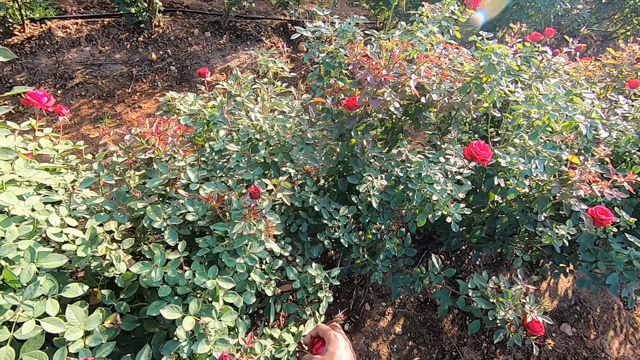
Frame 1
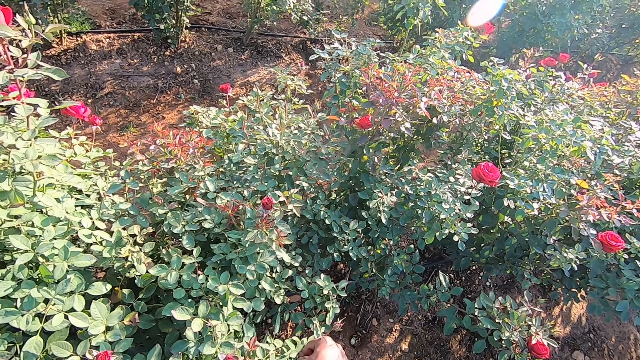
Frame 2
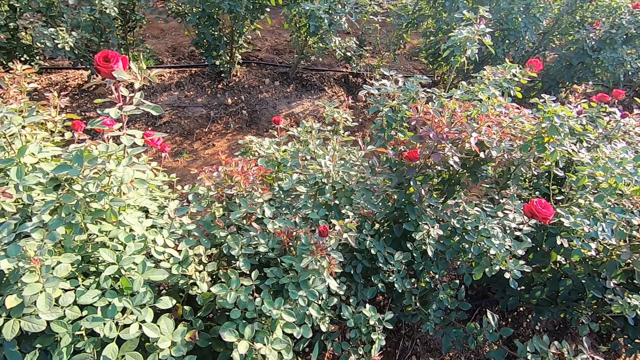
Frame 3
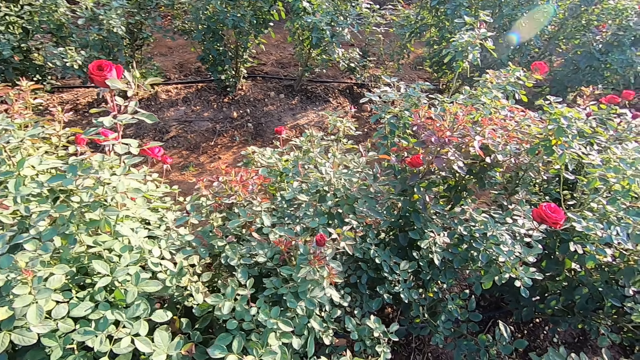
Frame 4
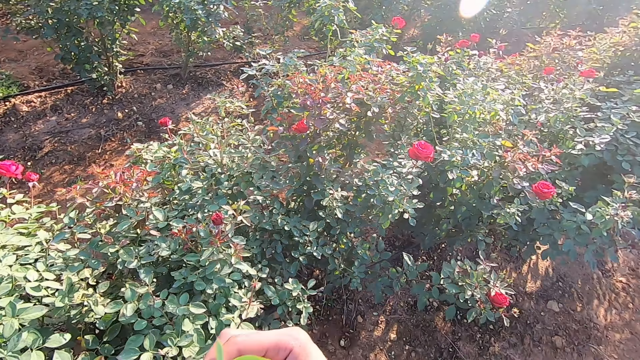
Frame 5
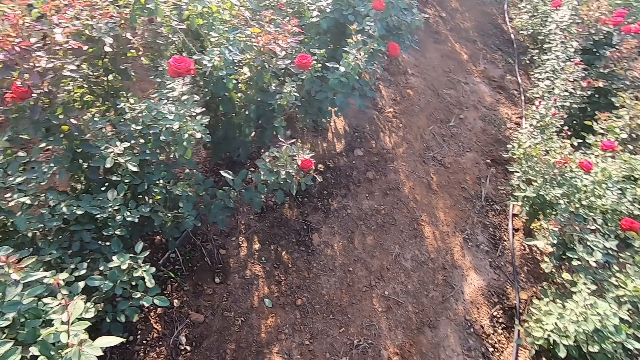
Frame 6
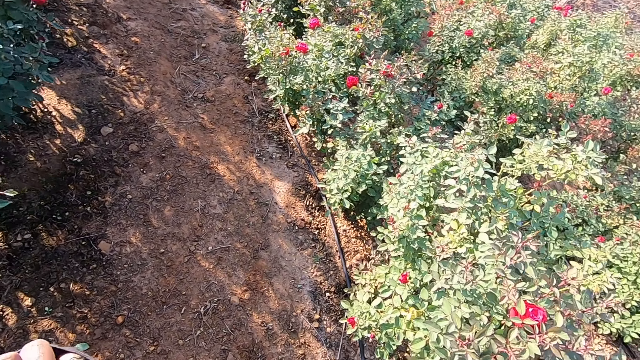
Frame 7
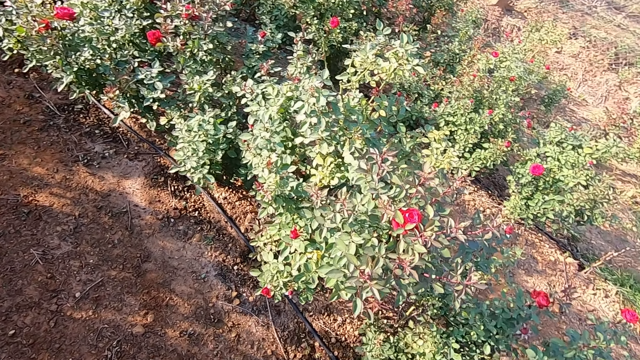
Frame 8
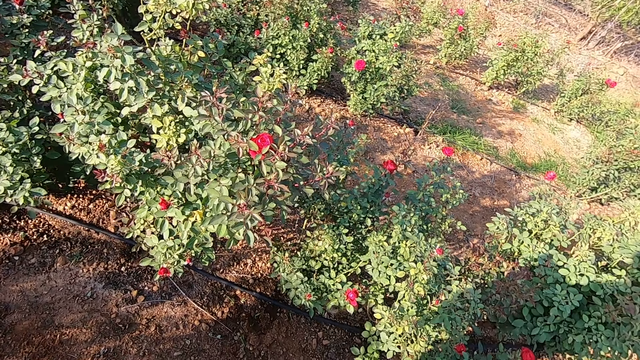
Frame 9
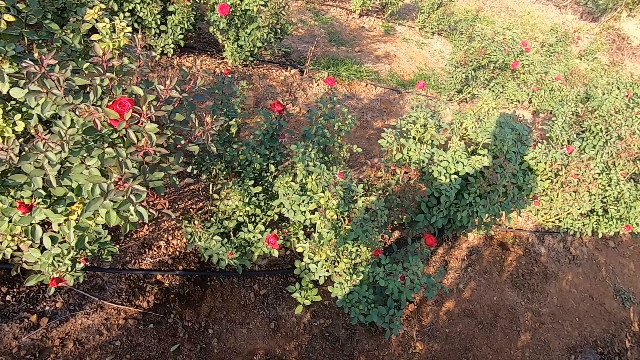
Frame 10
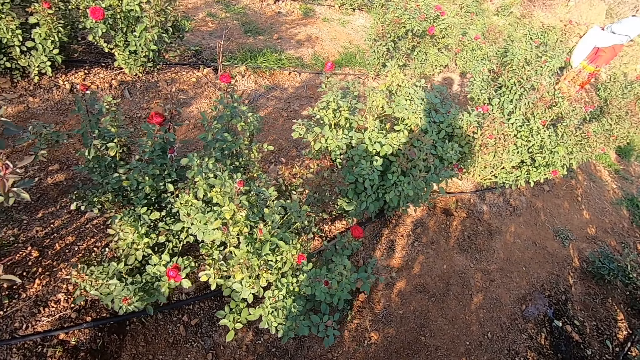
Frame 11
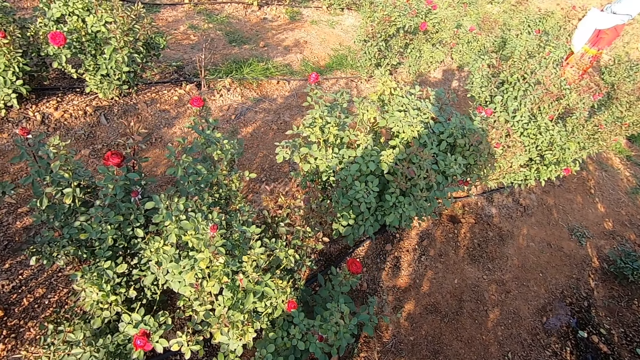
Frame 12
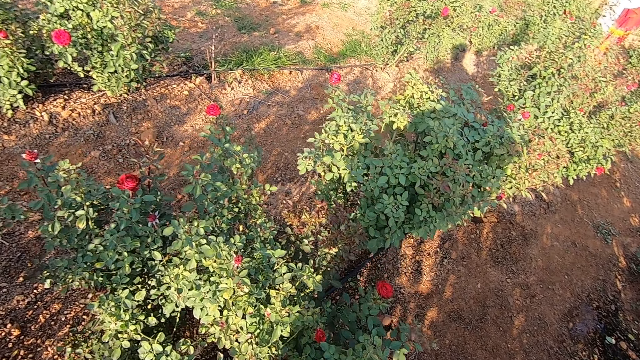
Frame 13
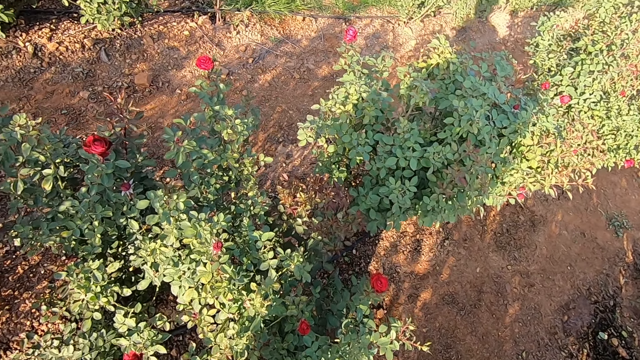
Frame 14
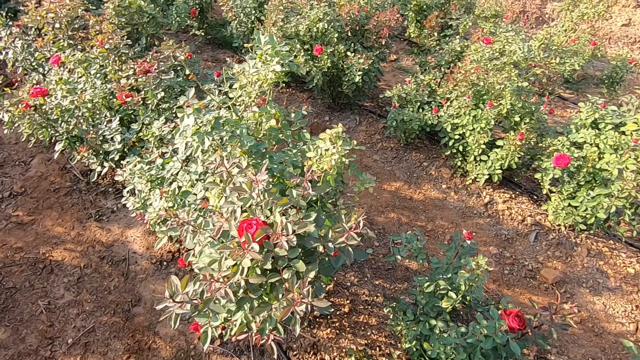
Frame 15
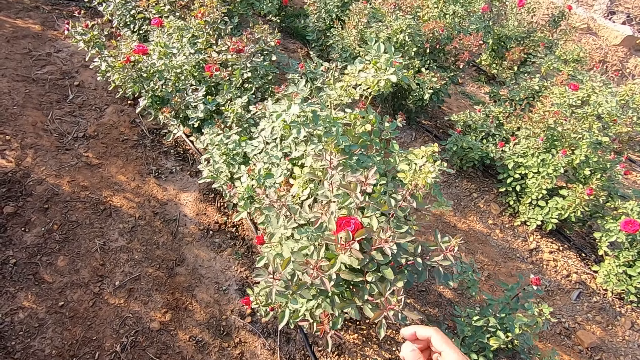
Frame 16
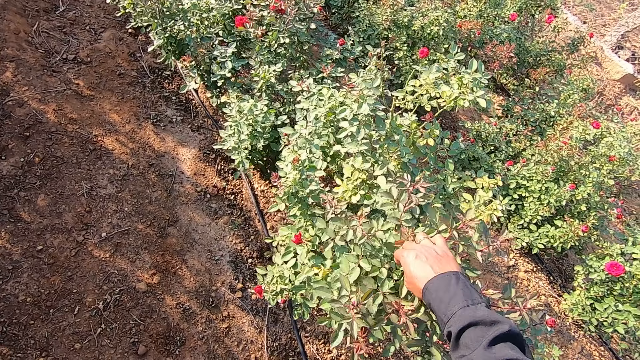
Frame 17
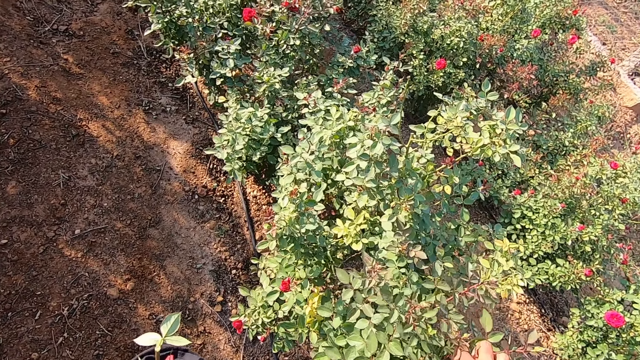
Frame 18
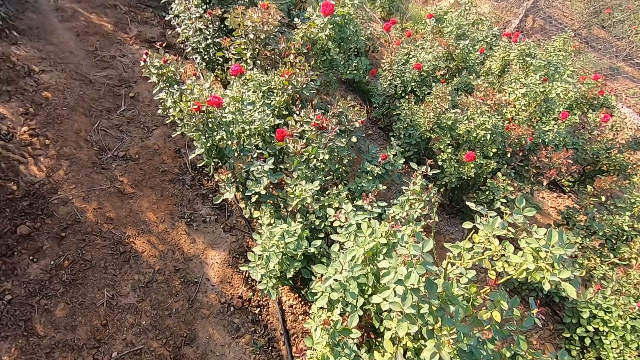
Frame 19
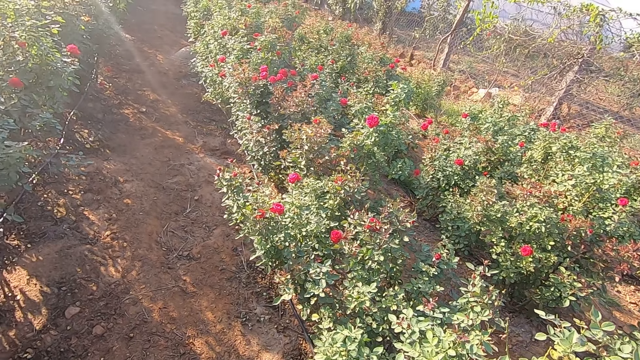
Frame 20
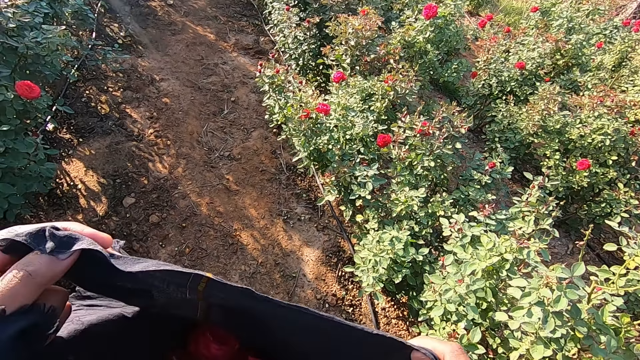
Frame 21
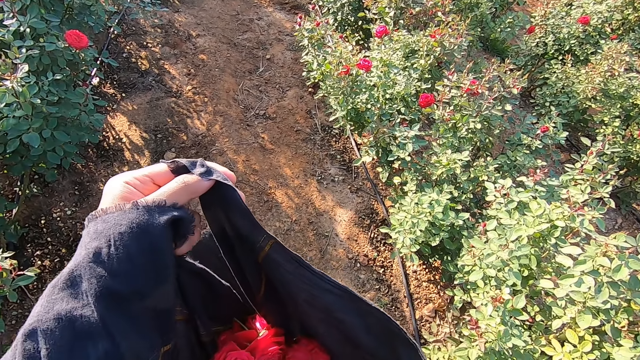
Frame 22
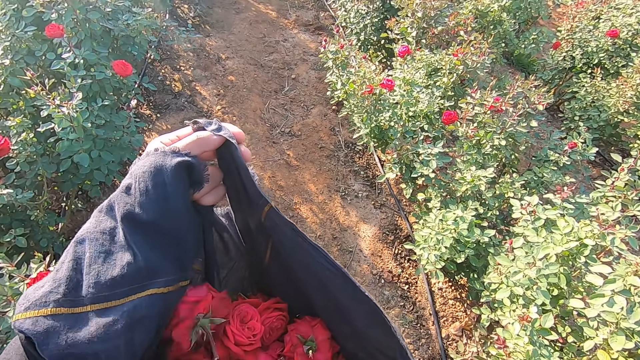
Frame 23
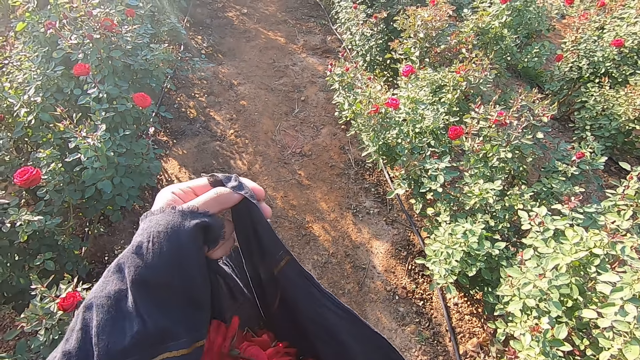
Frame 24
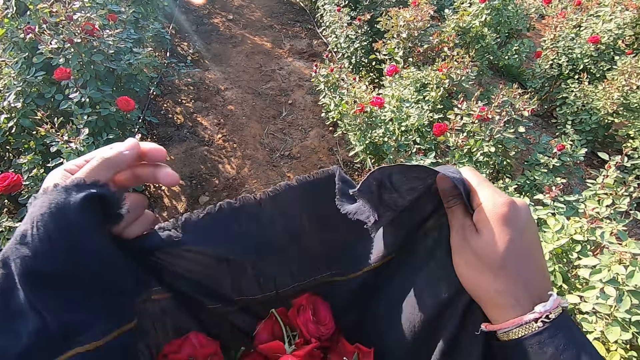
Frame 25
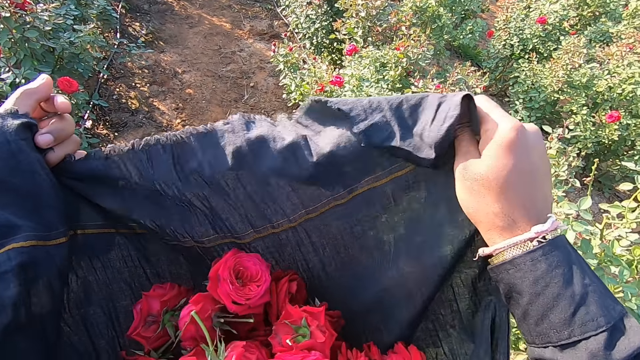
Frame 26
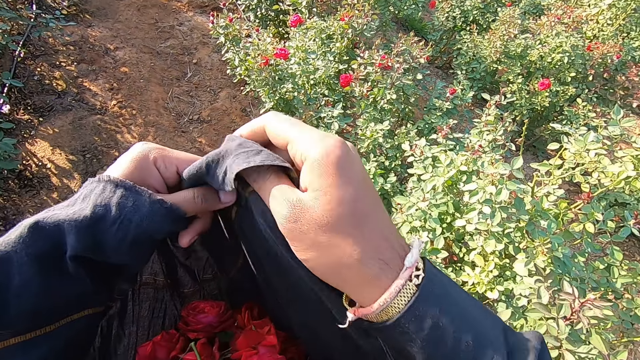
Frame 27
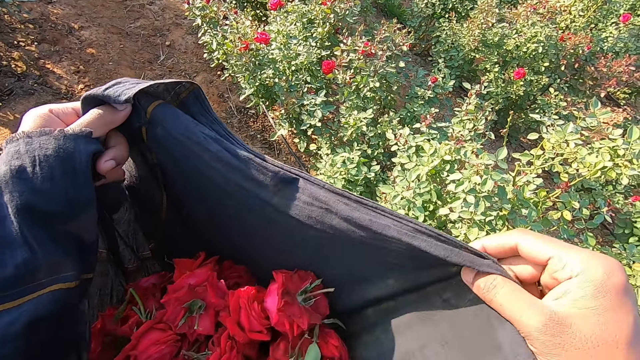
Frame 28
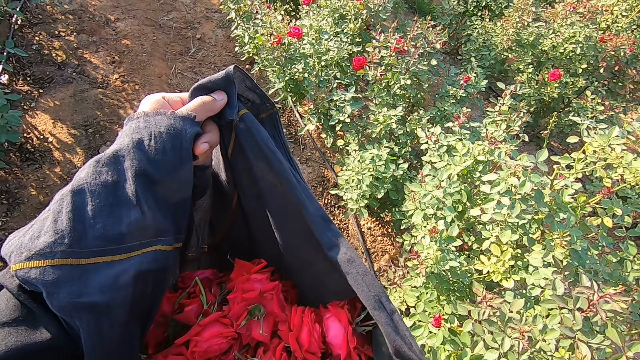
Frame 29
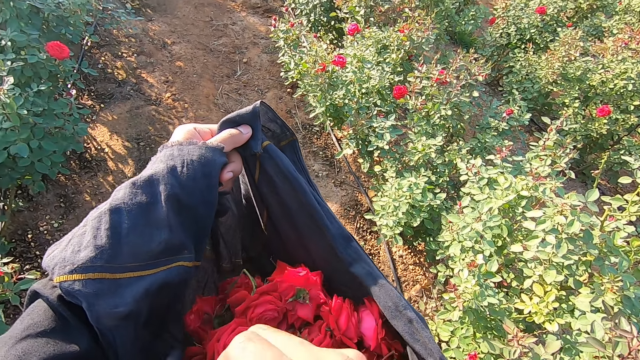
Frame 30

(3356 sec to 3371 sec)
The camera wearer plucks a flower from the plant with his right hand. He turns around and looks around. He holds the flower on the plant with his right hand. He plucks the flower. He shakes the cloth with both hands. He adjusts the flower sack. He holds the cloth with both hands and shakes the cloth with both hands.

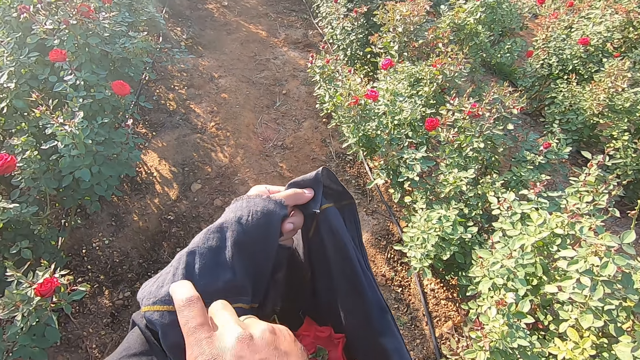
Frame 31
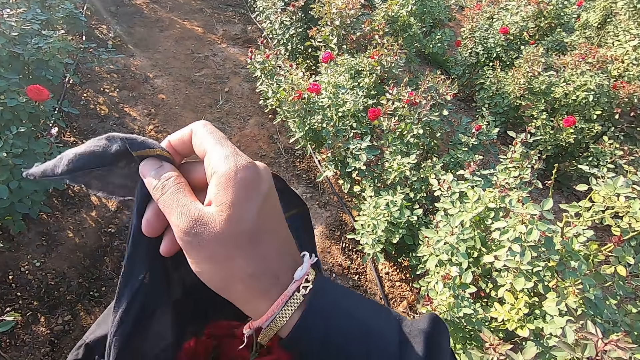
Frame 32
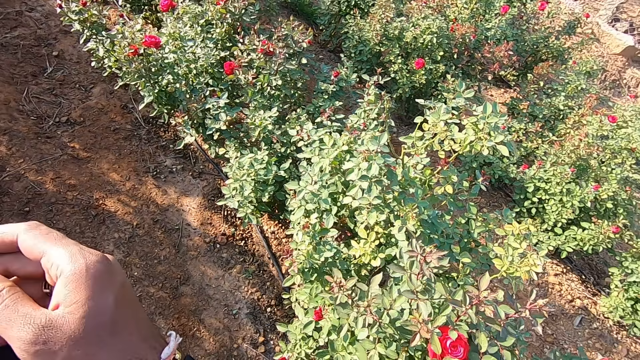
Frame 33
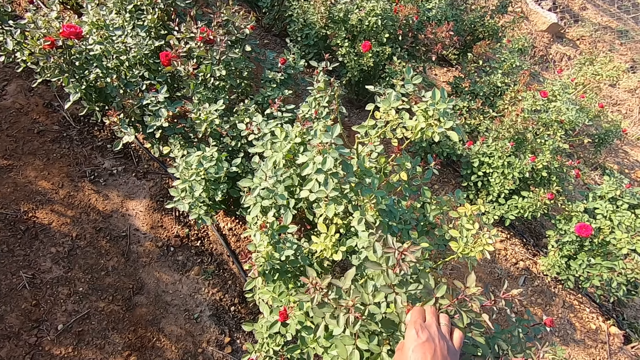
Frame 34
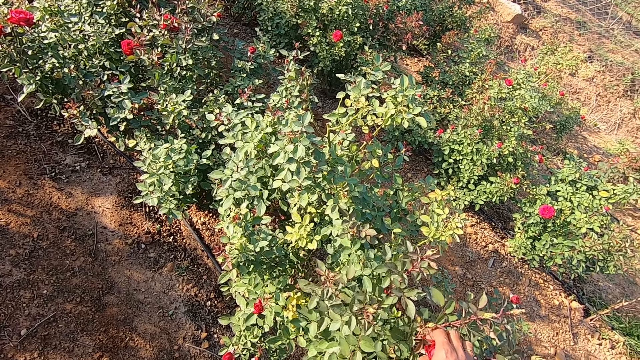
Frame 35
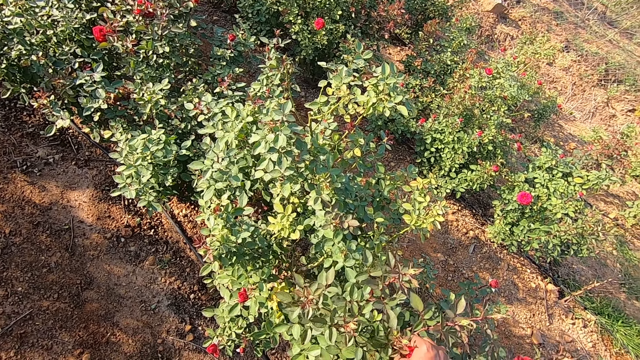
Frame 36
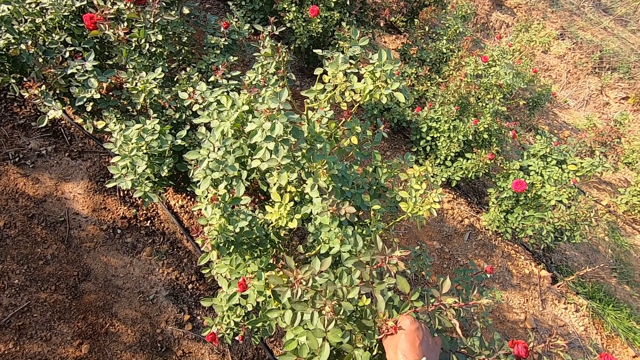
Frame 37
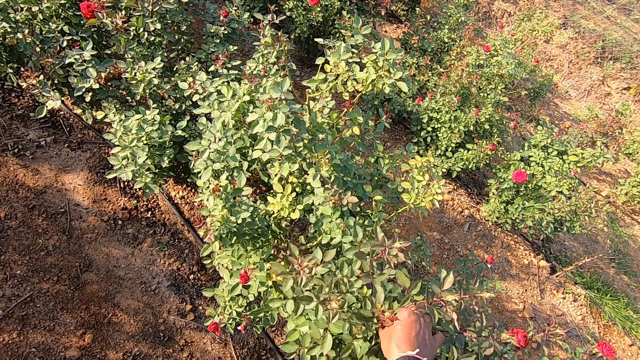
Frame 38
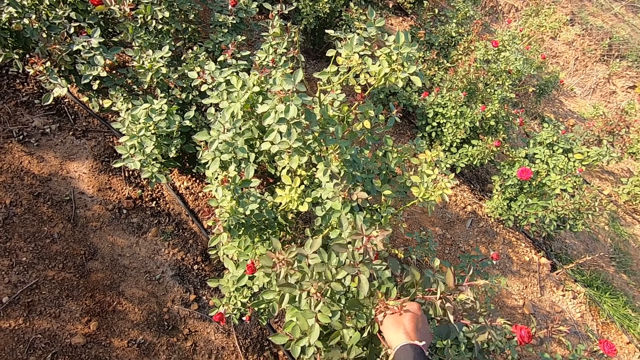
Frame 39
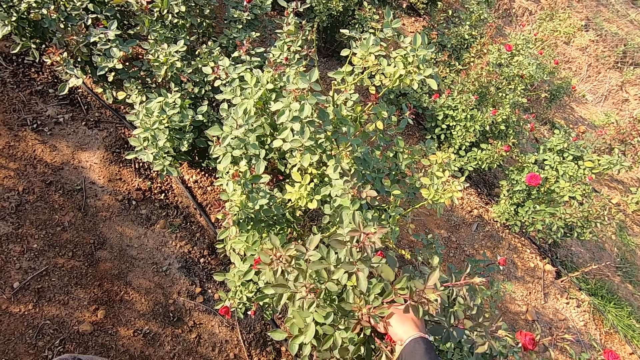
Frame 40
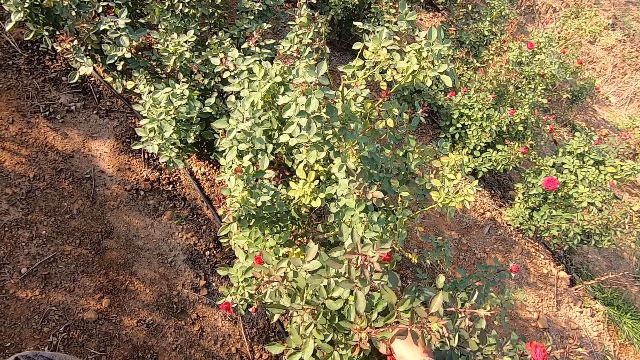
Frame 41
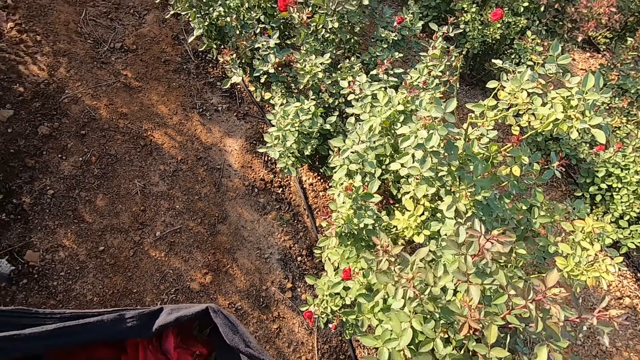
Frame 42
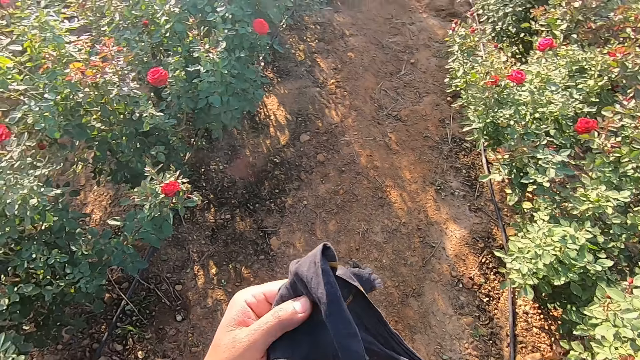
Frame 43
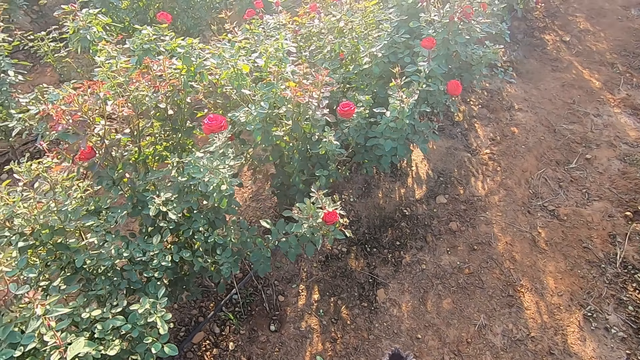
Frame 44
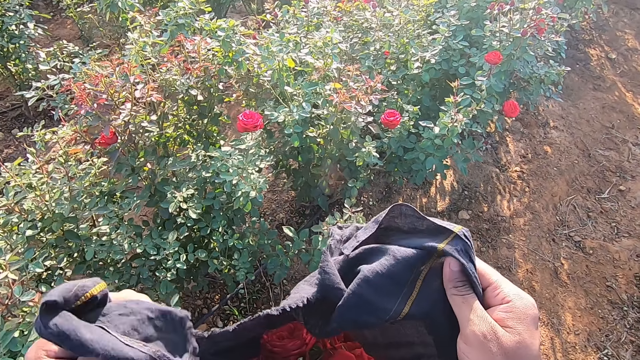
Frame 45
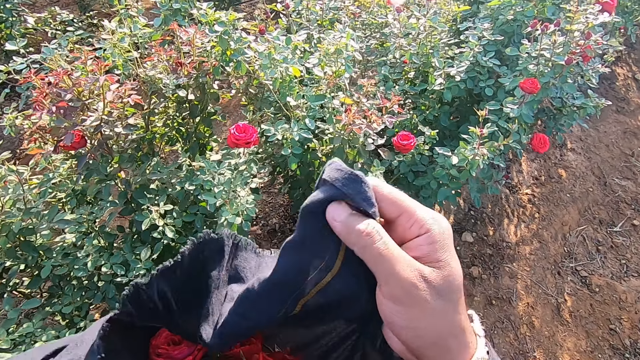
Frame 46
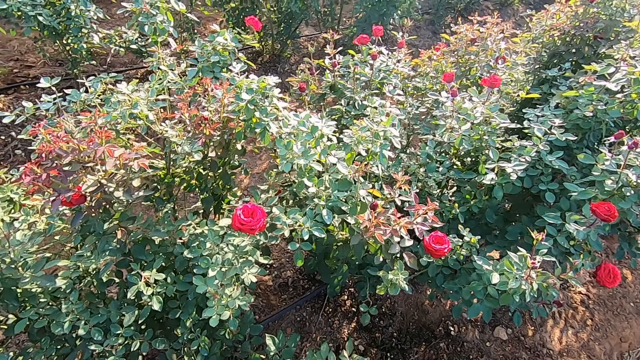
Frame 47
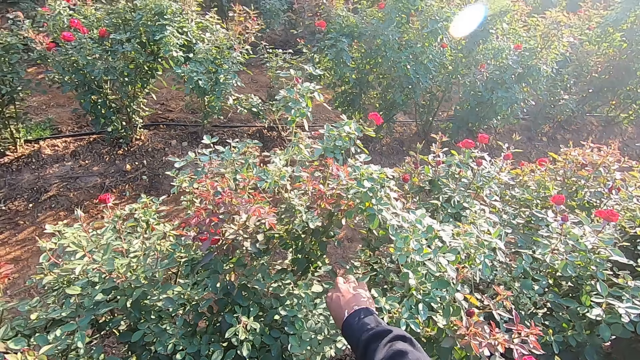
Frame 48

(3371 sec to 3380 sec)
The camera wearer talks with a person. He plucks a flower from the plant with his right hand. He looks around. He holds the cloth with both hands. He adjusts the flower sack. He holds the cloth with both hands again. He plucks the flower from the plant with his right hand.
